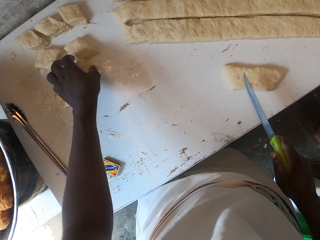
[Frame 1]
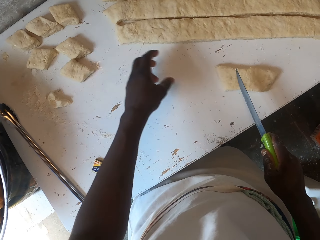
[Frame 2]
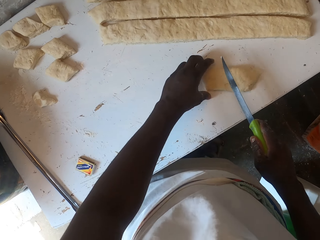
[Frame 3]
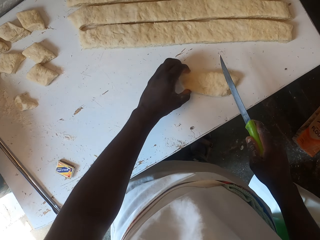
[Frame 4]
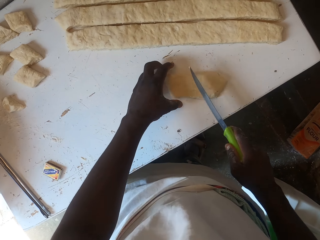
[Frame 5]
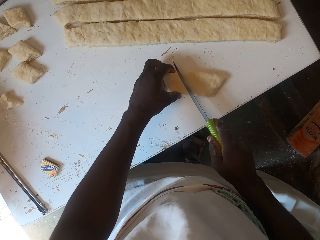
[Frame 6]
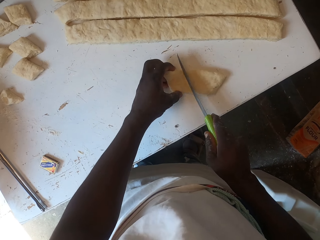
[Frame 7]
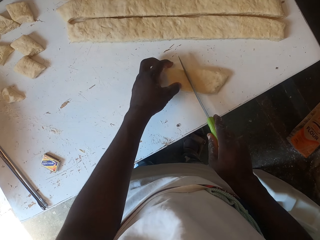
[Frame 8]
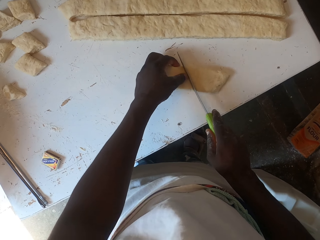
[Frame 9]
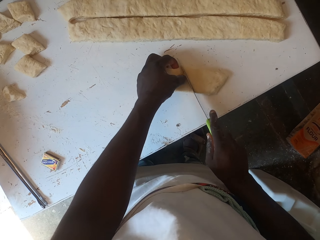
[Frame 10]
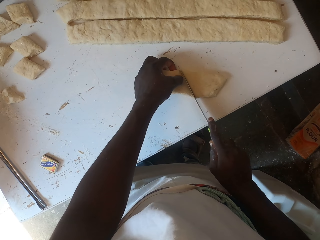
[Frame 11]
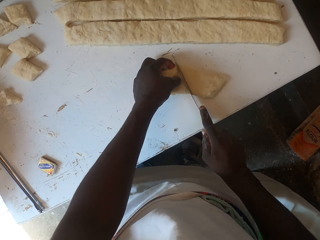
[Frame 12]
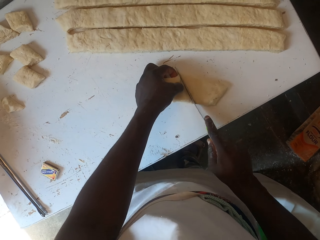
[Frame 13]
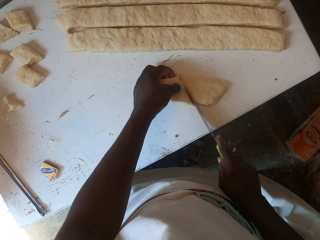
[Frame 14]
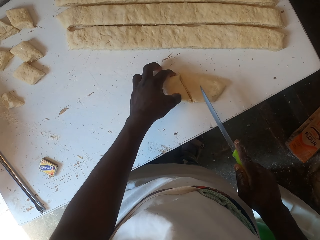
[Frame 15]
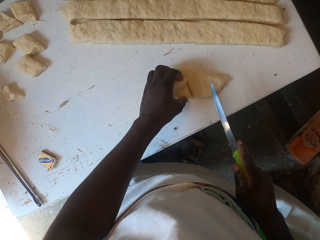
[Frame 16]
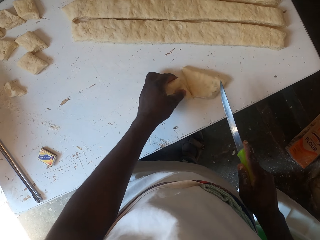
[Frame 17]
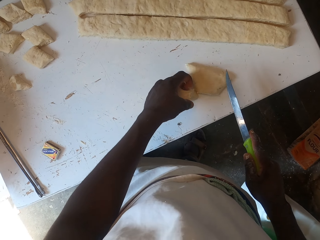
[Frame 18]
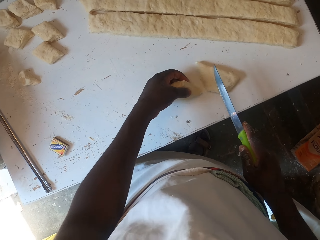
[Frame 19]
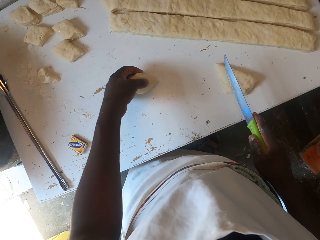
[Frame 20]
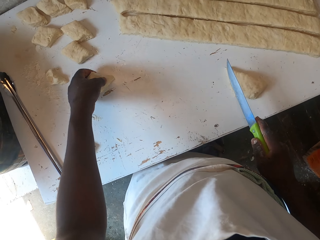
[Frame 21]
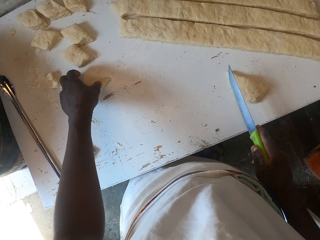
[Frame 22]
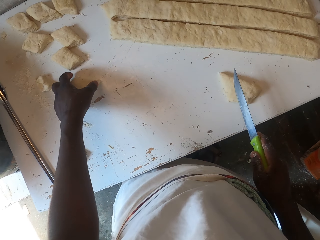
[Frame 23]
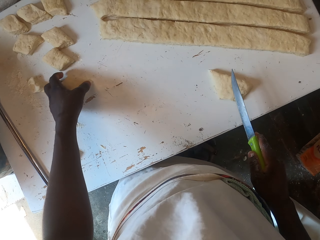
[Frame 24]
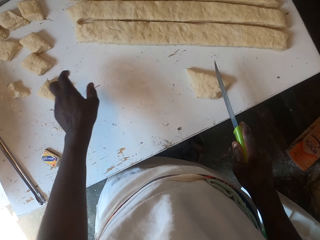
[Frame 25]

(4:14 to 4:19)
The camera wearer cuts the dough with a knife. They put the dough aside.
